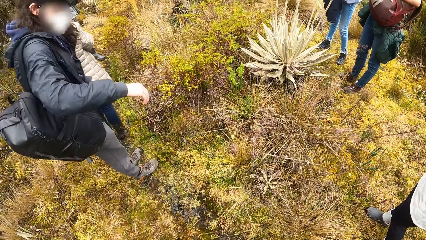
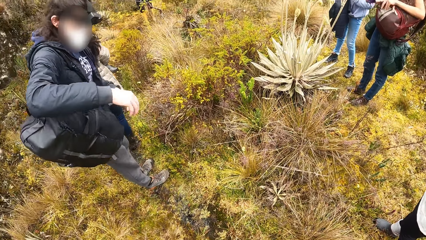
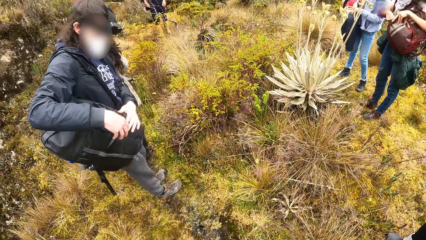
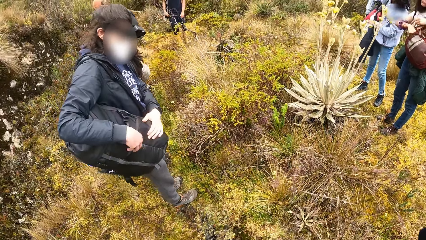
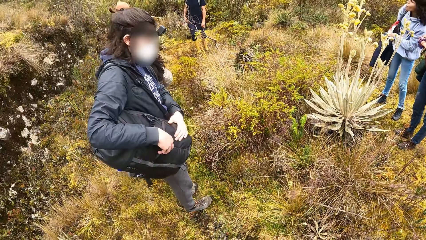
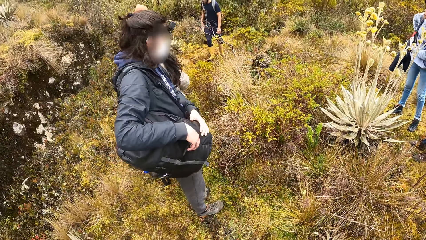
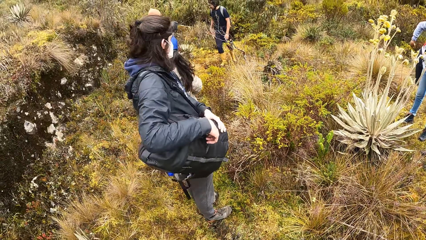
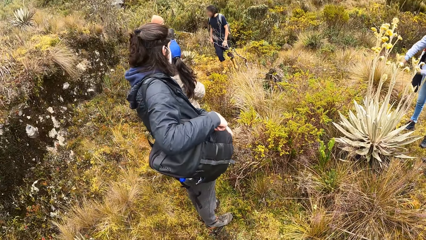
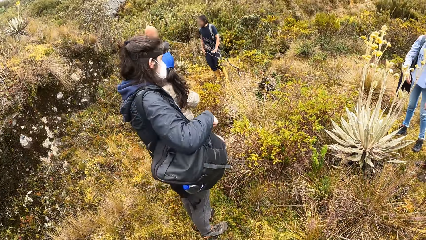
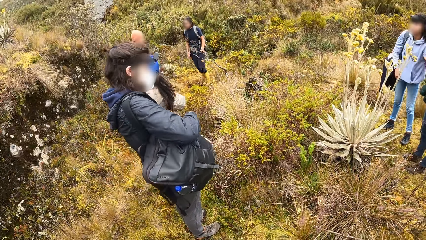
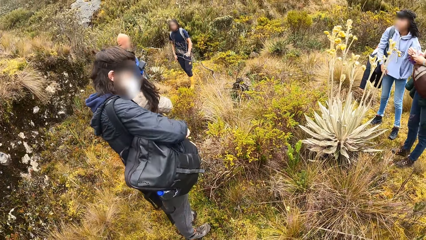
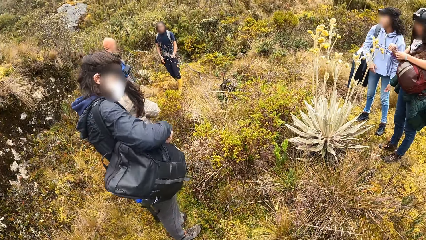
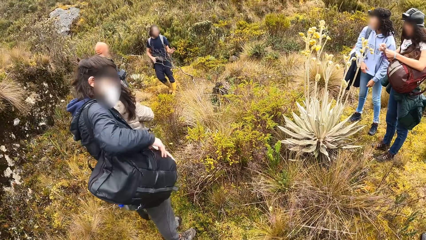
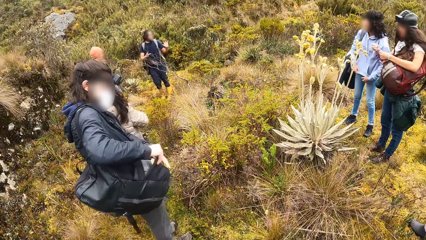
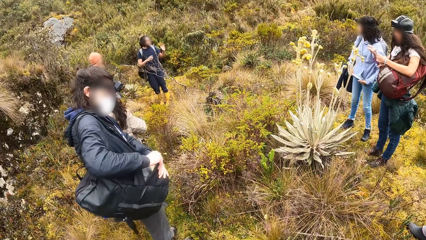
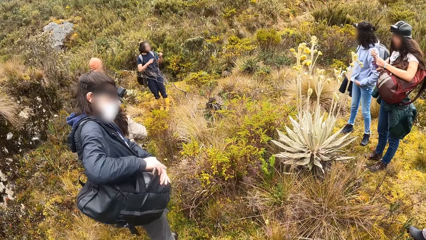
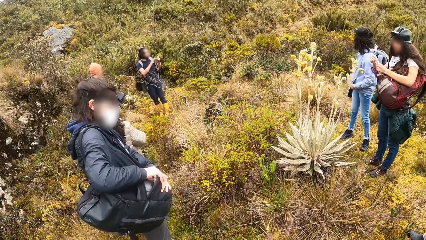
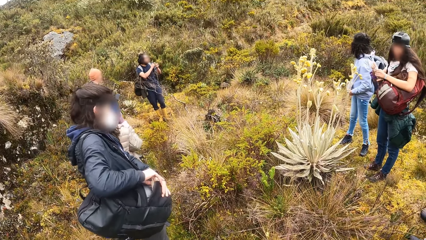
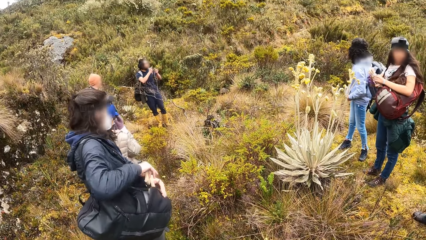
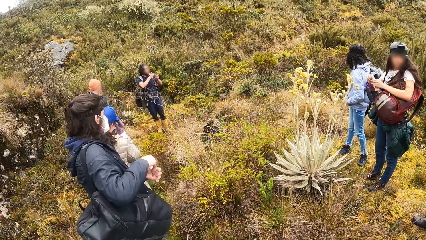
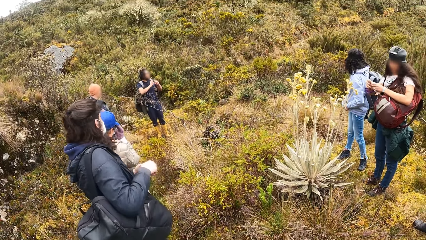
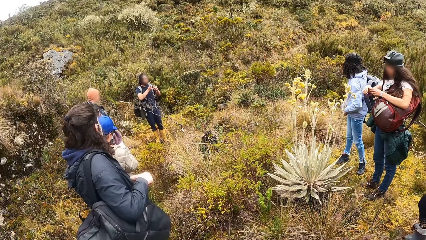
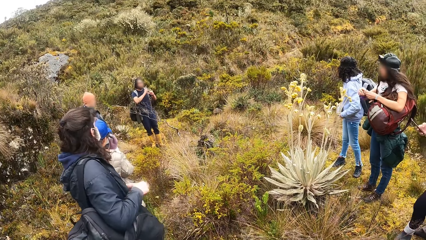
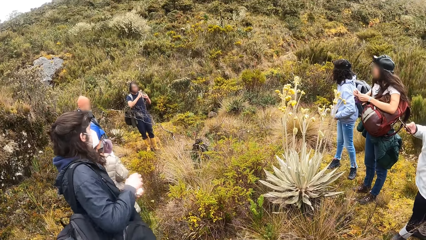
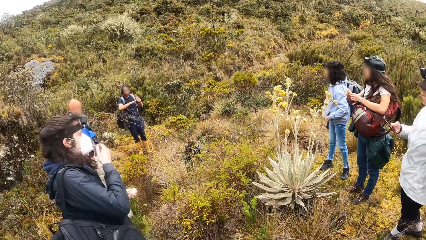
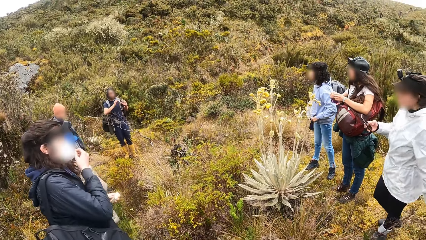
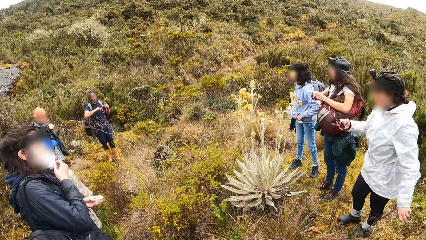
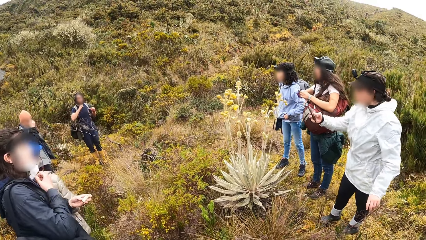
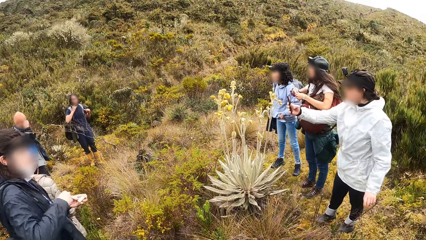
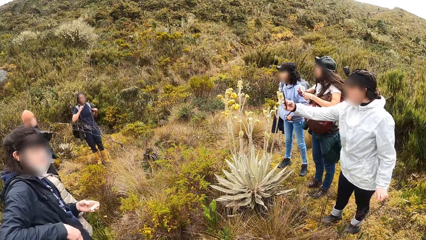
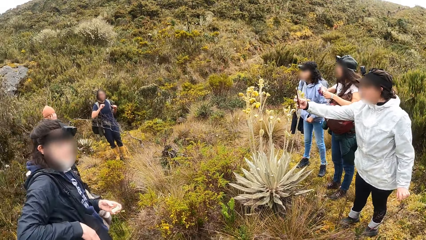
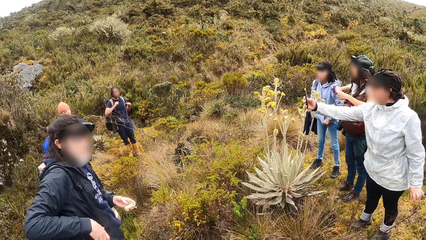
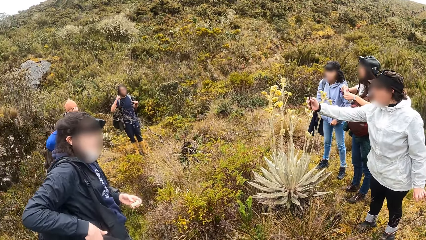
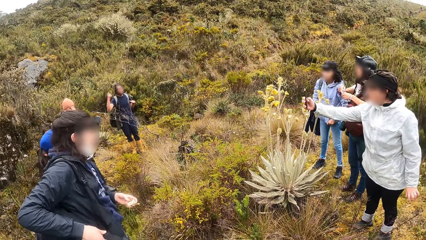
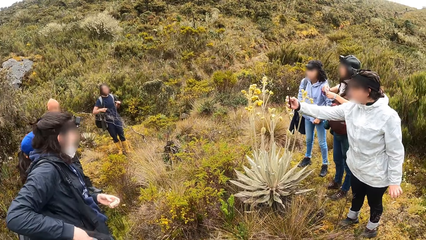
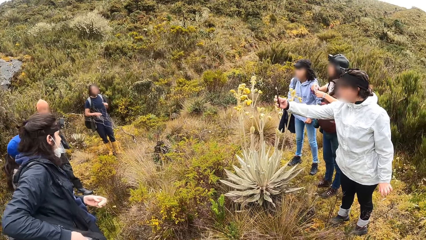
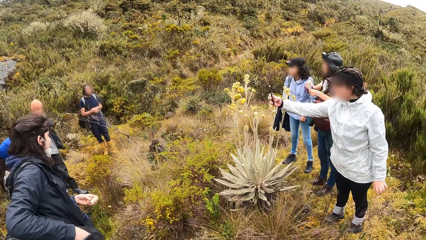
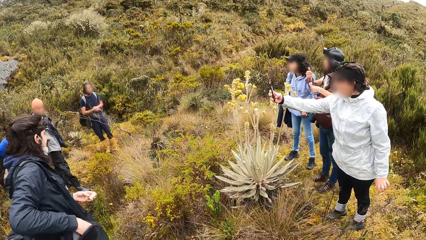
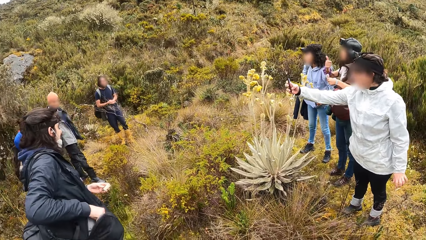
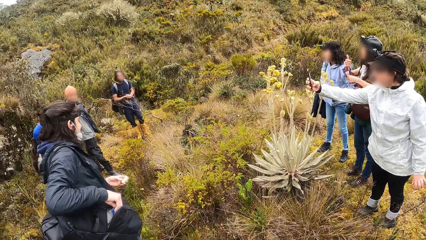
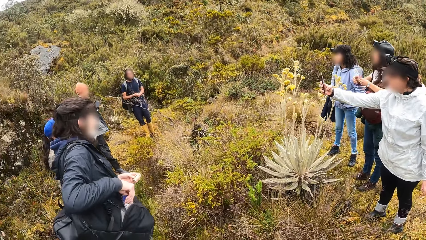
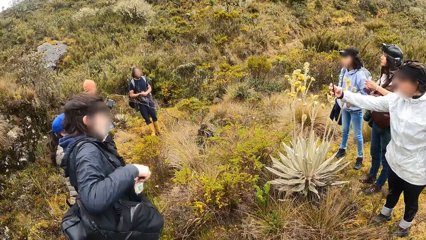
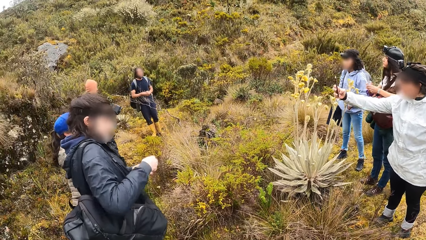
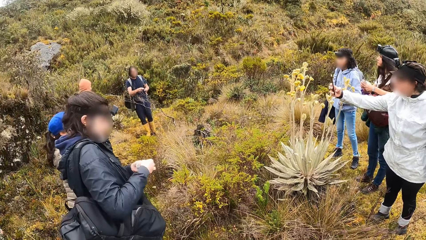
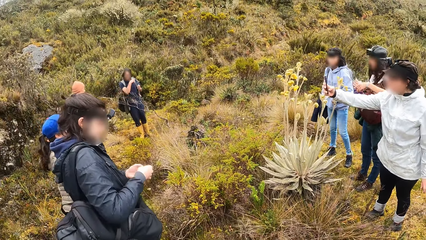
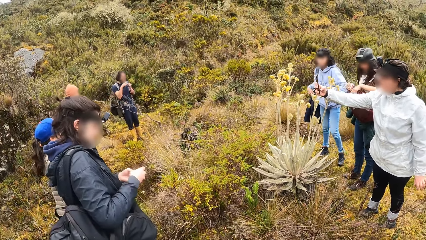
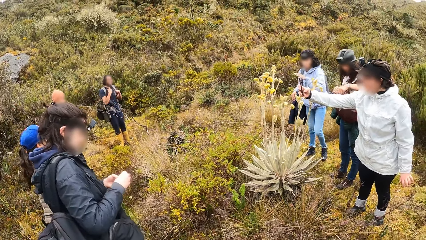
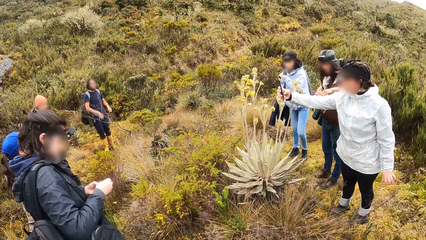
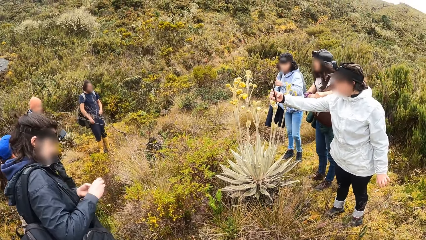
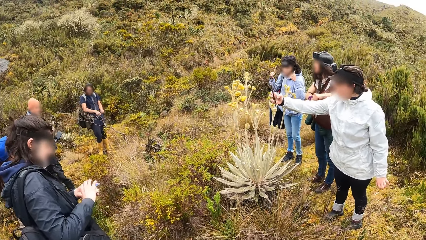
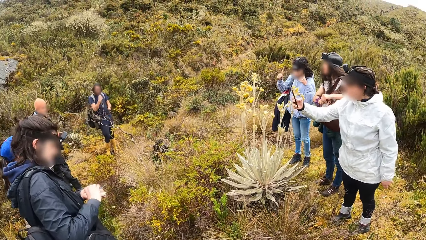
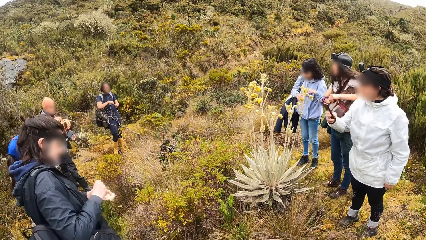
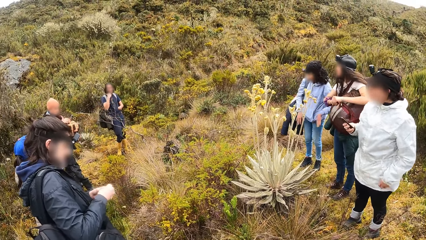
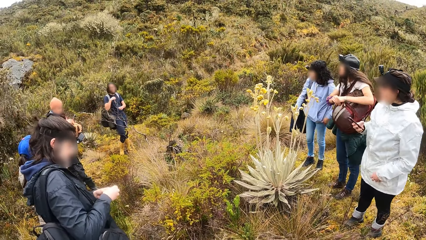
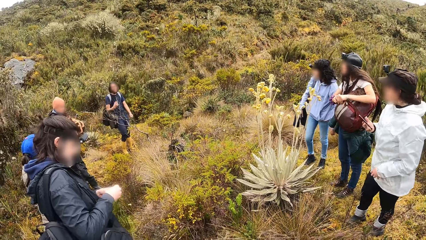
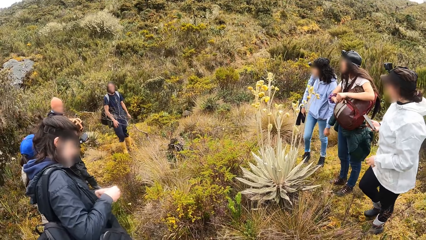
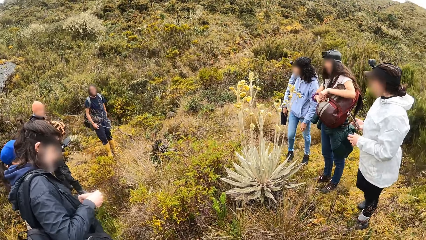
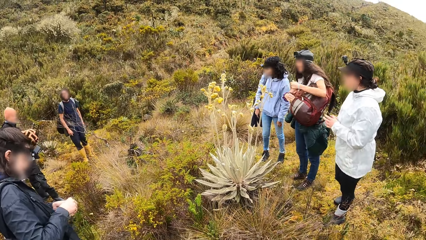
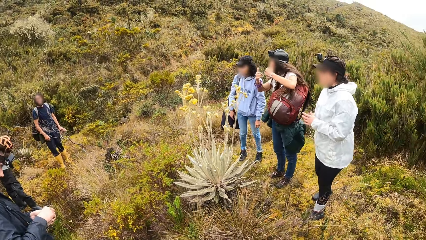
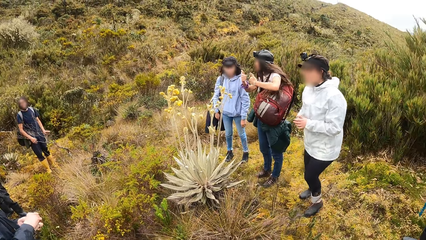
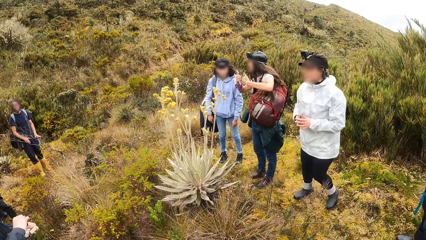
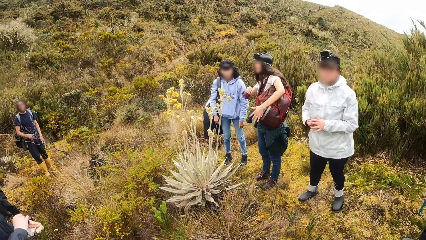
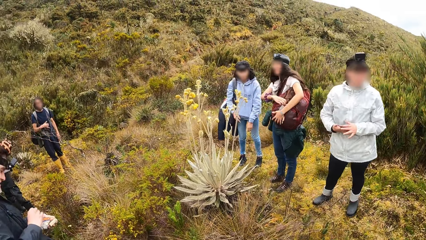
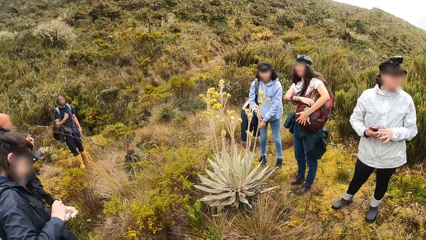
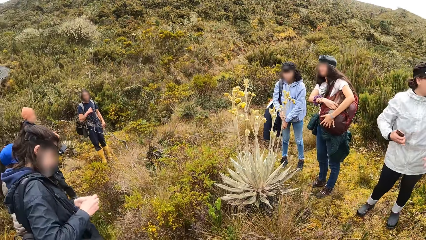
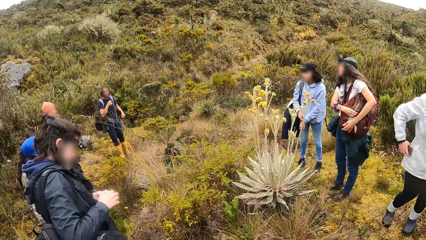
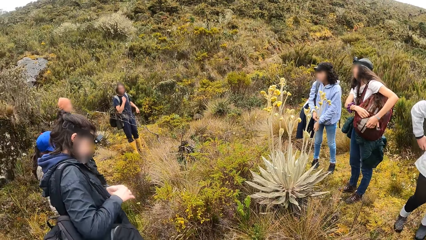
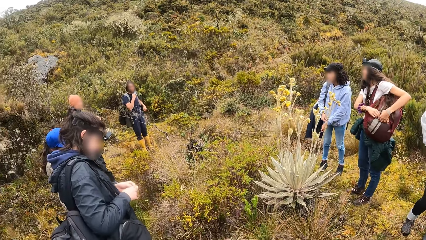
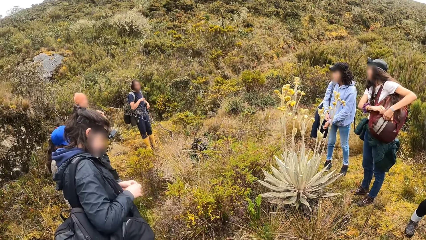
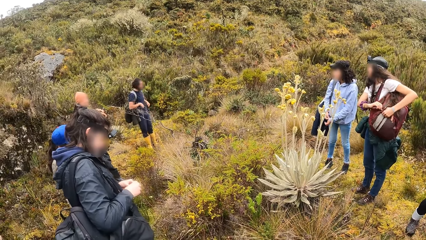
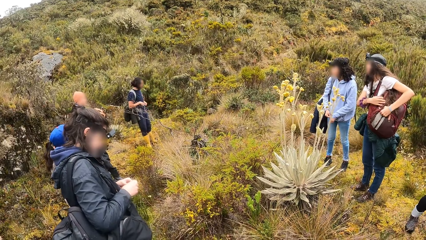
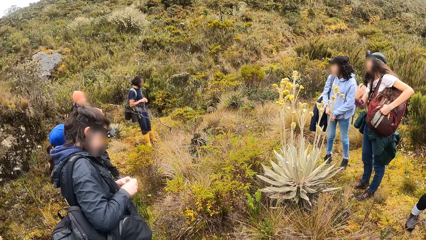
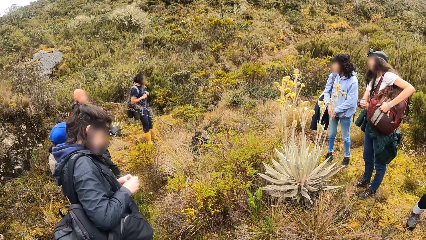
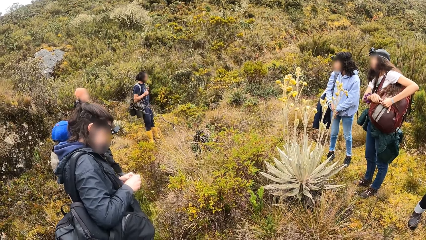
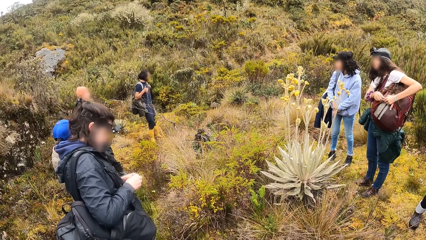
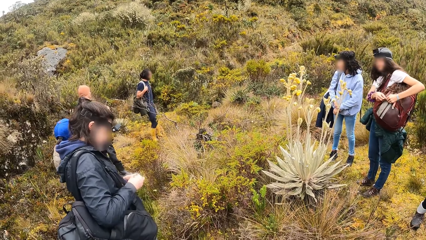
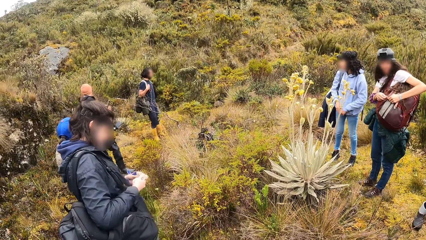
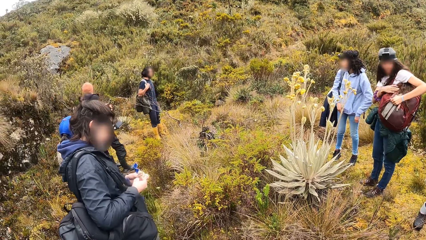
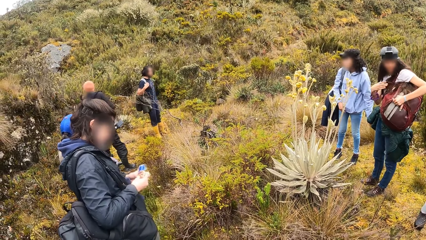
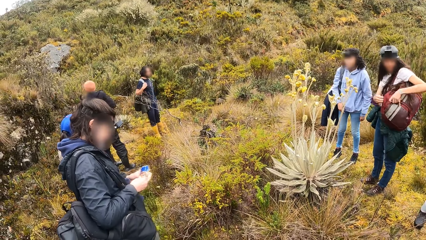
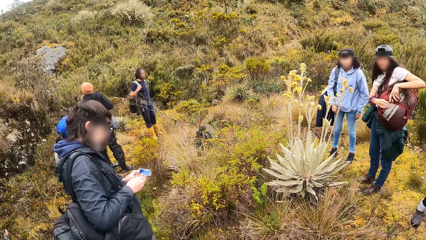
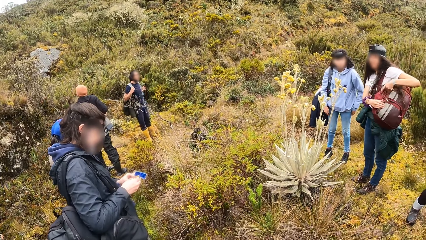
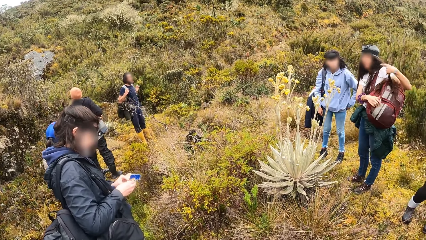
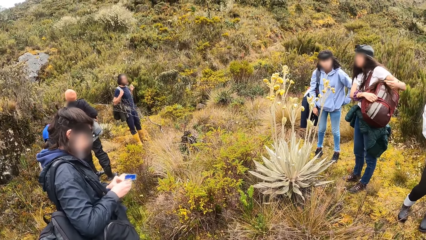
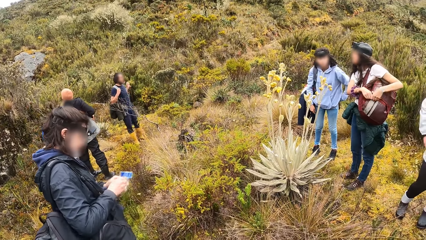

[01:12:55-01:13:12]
The woman operates a phone in her right hand. Another woman takes a phone from a backpack on her shoulder with her right hand. The second woman passes the phone in her right hand to her left hand. A third woman operates a phone in her right hand. The second woman adjusts her facemask with her right hand. The second woman takes a handkerchief from the backpack on her shoulder with her right hand and cleans the phone in her left hand with the handkerchief in her right hand. The first woman adjusts the backpack on her shoulder with both hands.
